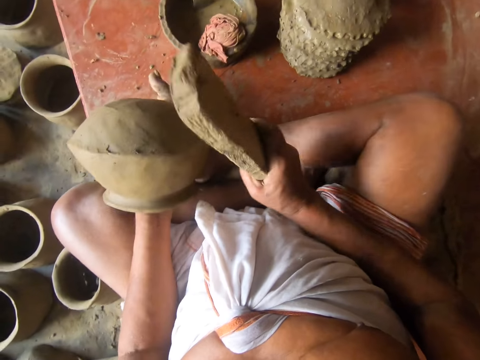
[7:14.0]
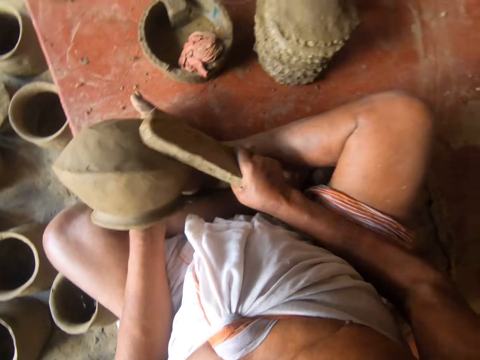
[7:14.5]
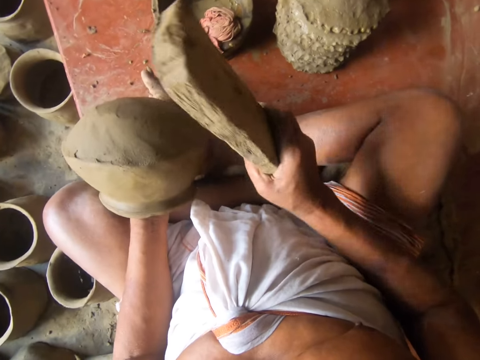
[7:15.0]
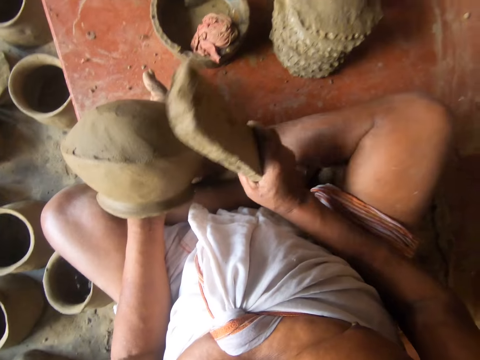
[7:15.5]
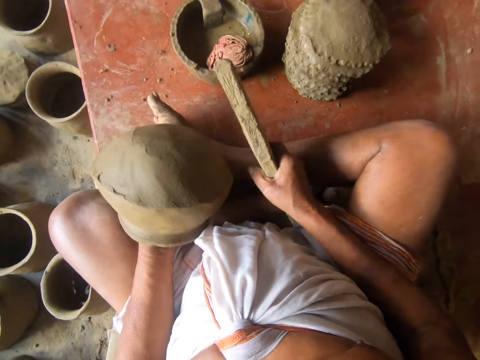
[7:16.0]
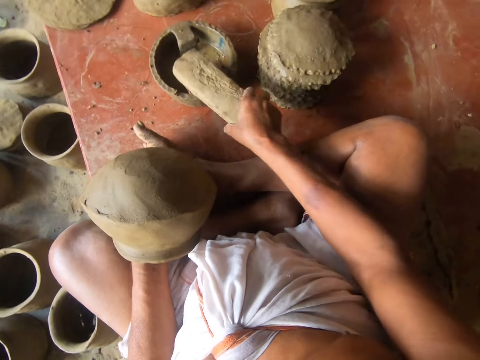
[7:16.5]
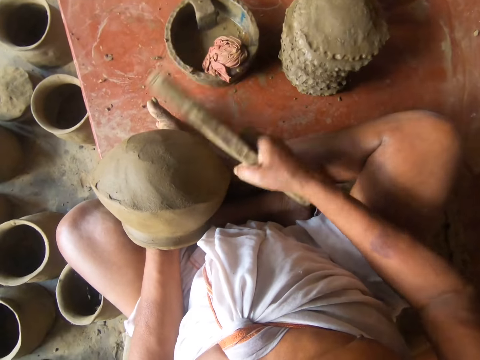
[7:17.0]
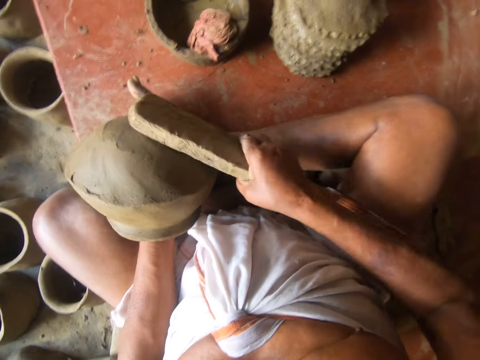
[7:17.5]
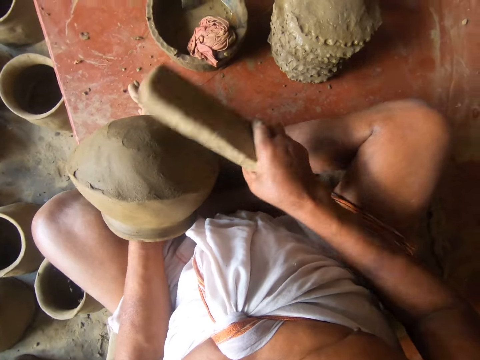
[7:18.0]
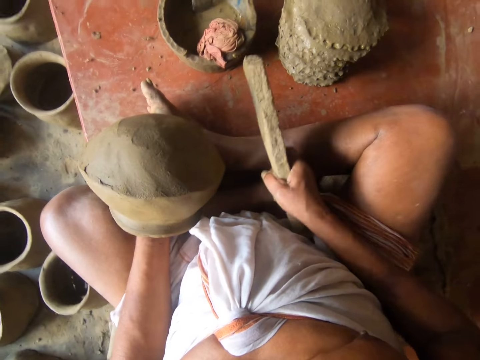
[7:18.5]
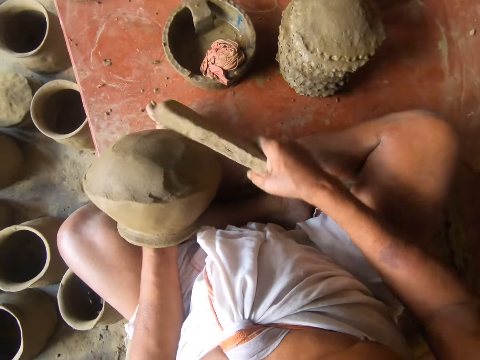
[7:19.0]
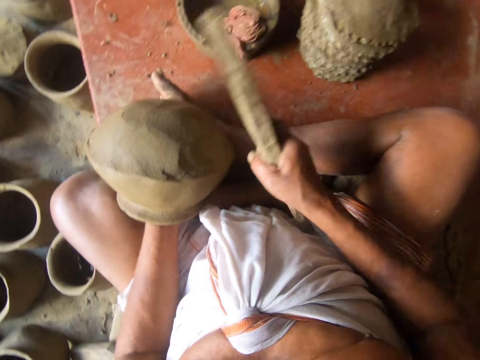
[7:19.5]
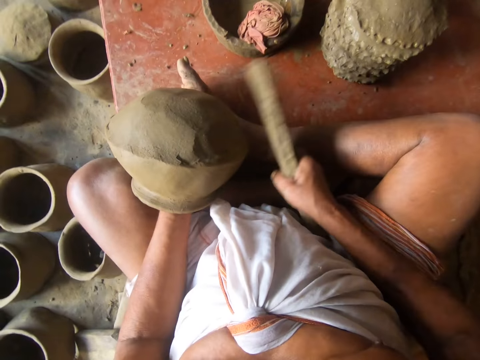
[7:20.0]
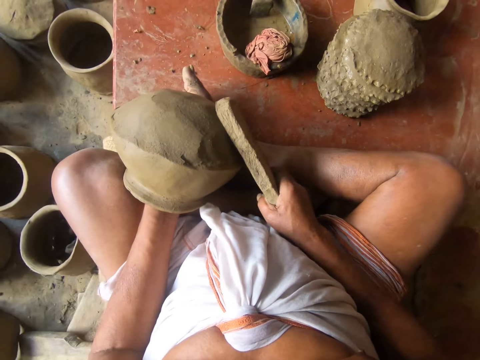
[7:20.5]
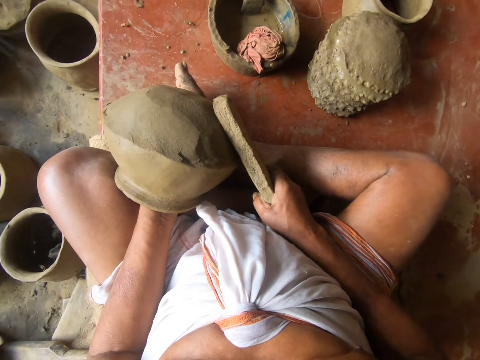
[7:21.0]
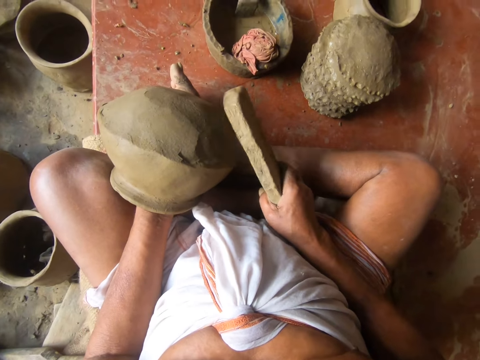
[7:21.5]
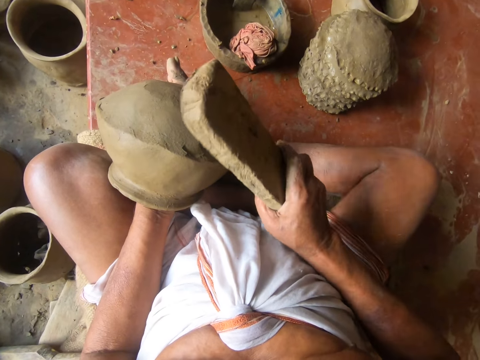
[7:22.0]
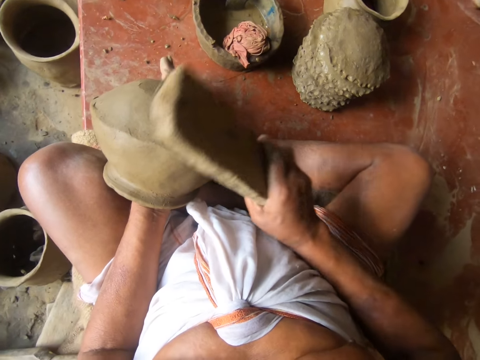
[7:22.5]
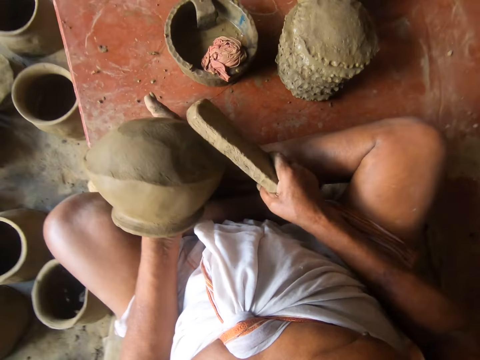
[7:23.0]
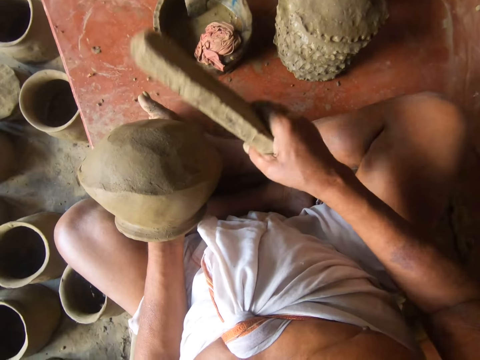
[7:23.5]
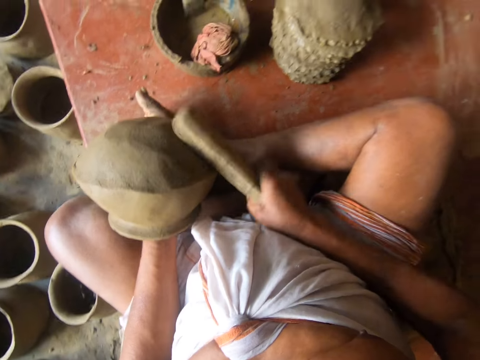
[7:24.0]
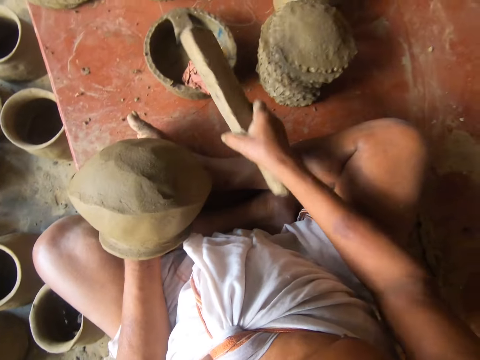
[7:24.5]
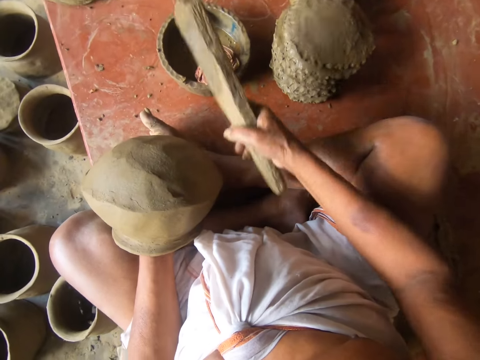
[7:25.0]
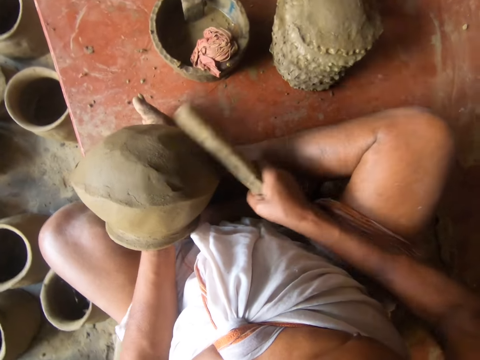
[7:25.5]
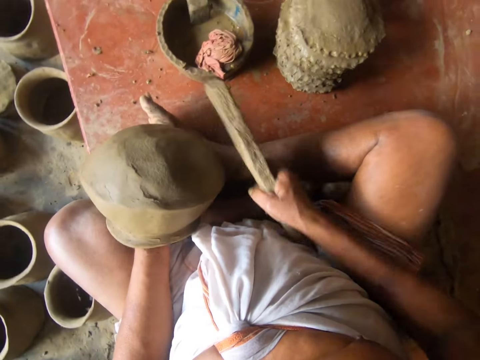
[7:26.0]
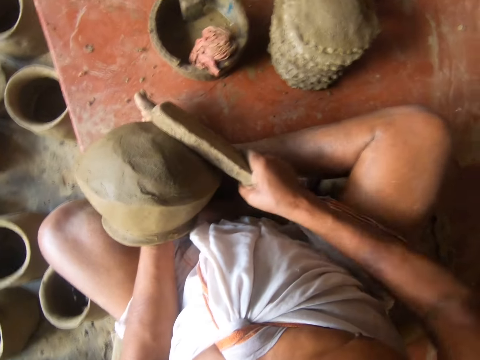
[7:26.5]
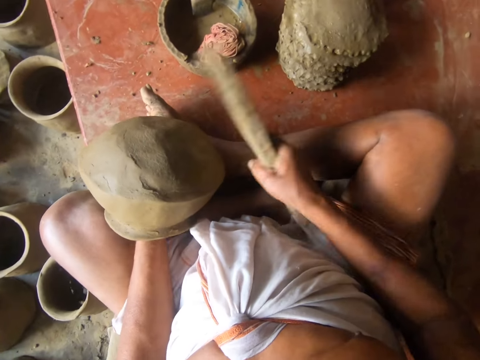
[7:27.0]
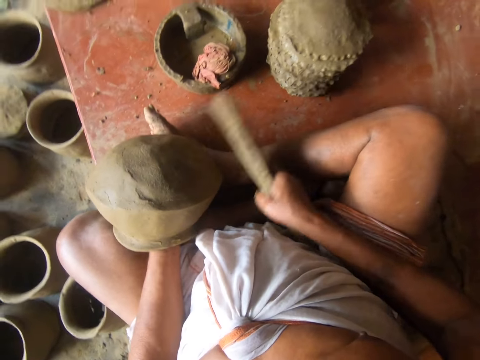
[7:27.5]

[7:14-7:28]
The camera wearer places the wood on the wet piece of cloth. They dip a mortar in a bowl. They hit the mold with the mortar. They mold the clay piece with the wood. They dip the mortar in the bowl. They place the wood on the wet piece of cloth. They mold the clay piece with the wood. They hit the mold with the mortar.

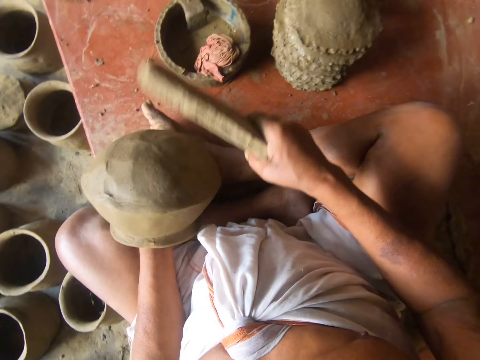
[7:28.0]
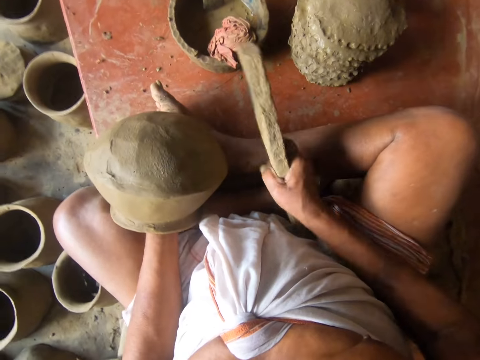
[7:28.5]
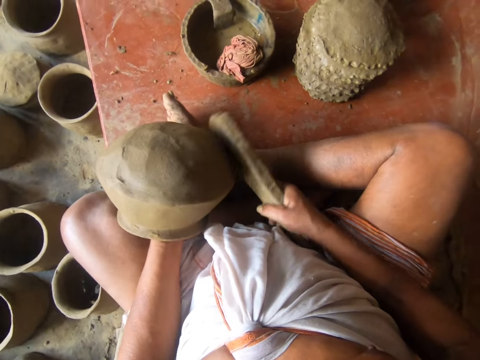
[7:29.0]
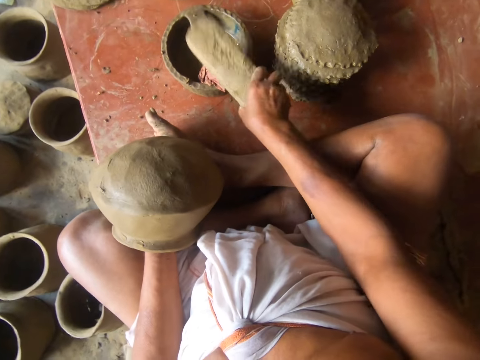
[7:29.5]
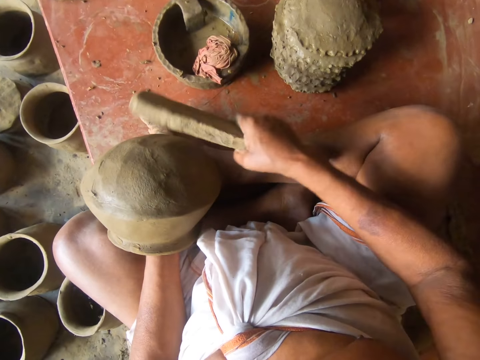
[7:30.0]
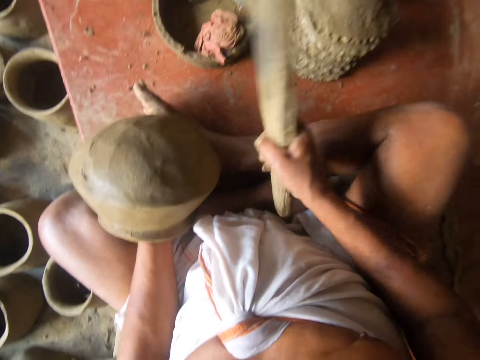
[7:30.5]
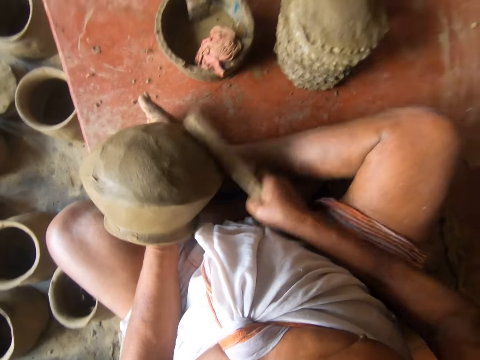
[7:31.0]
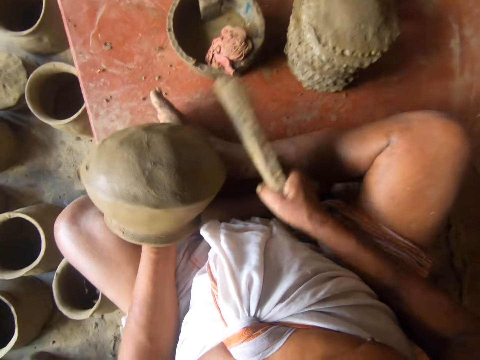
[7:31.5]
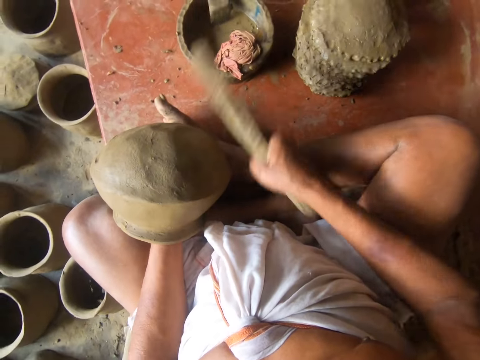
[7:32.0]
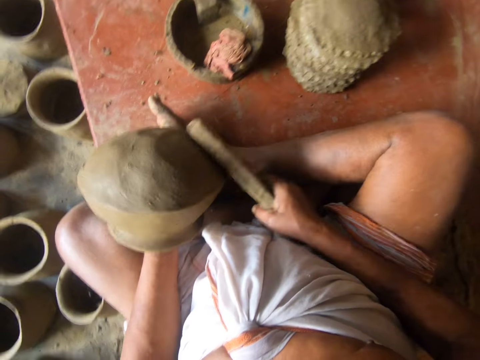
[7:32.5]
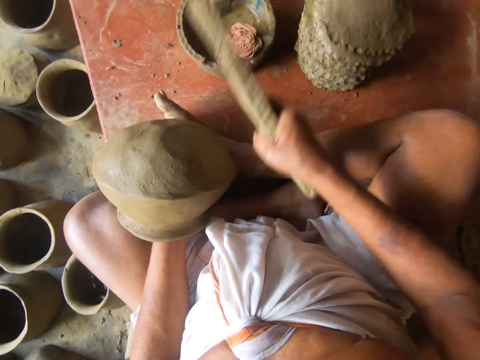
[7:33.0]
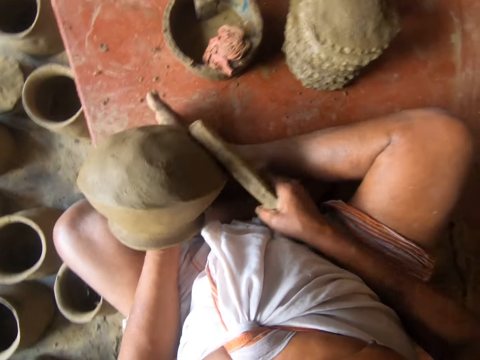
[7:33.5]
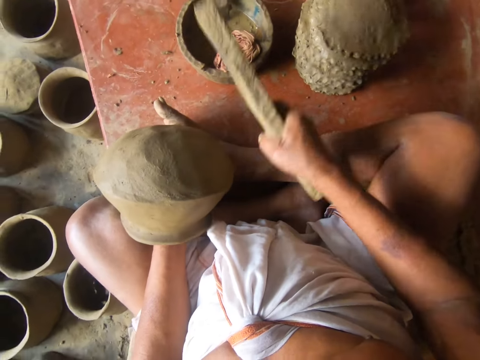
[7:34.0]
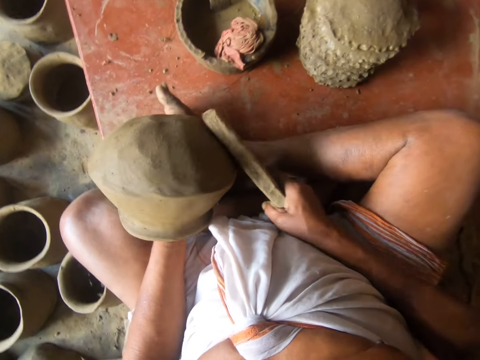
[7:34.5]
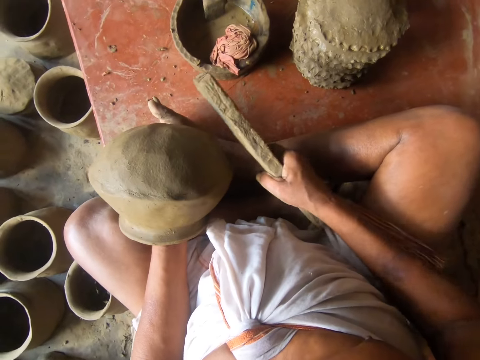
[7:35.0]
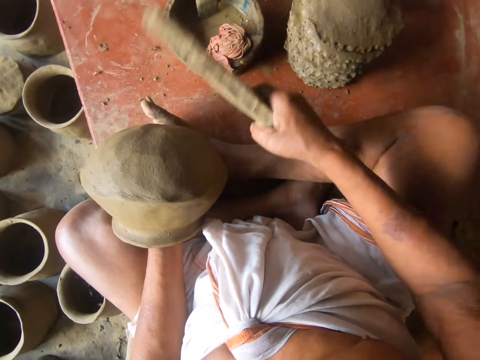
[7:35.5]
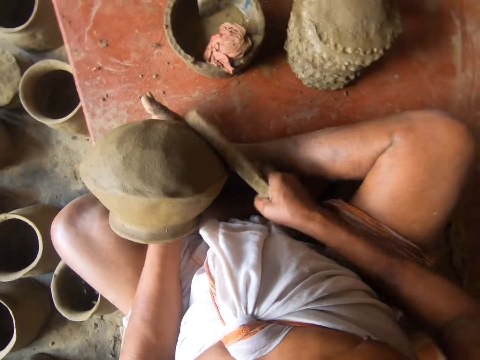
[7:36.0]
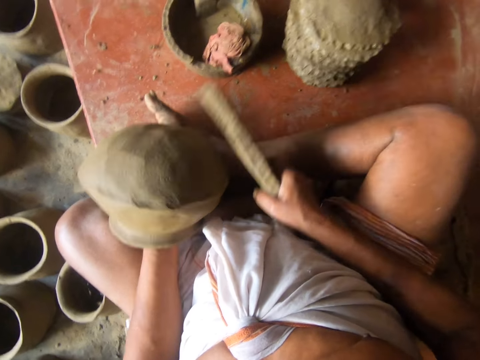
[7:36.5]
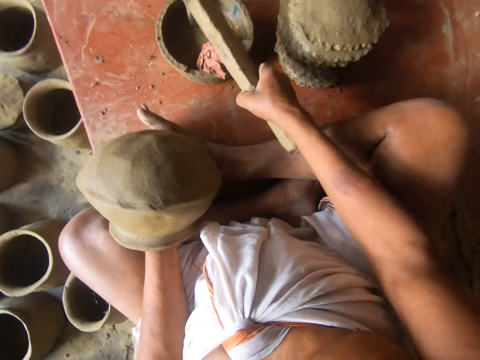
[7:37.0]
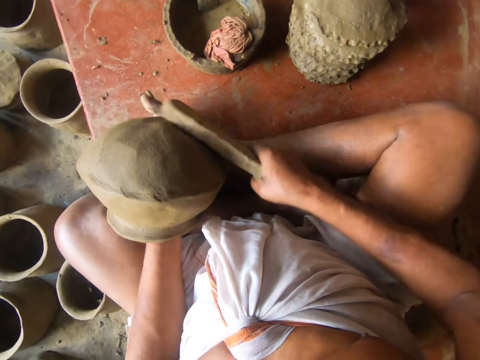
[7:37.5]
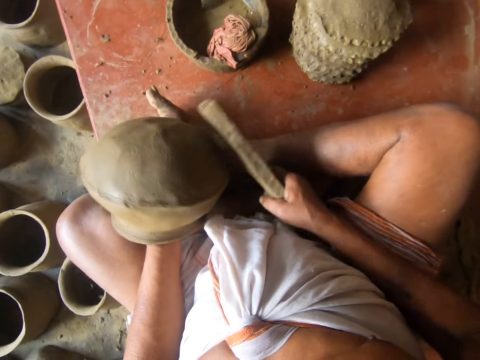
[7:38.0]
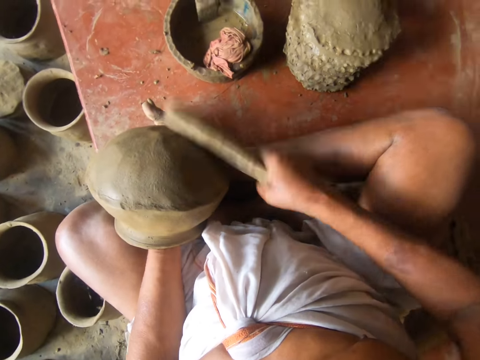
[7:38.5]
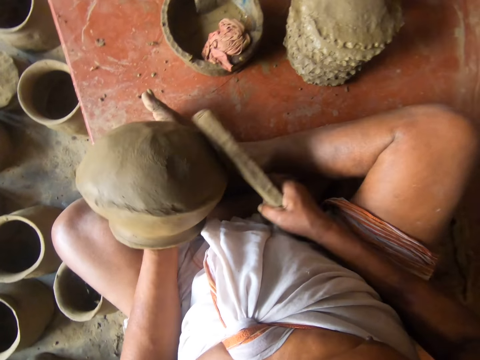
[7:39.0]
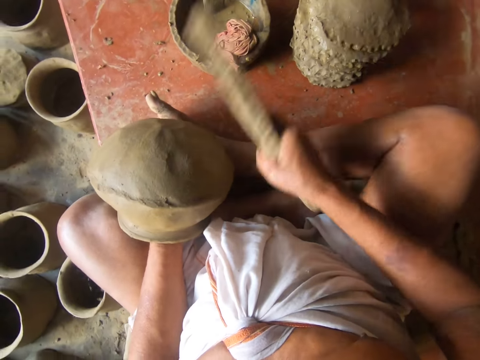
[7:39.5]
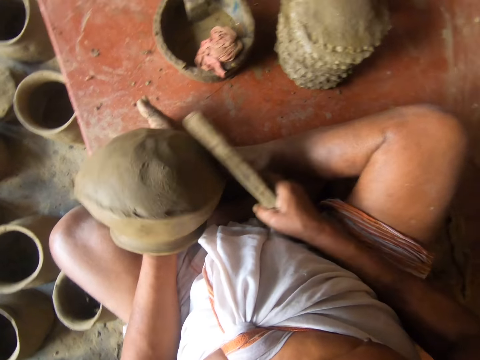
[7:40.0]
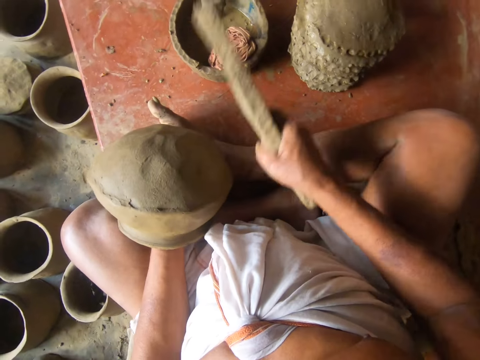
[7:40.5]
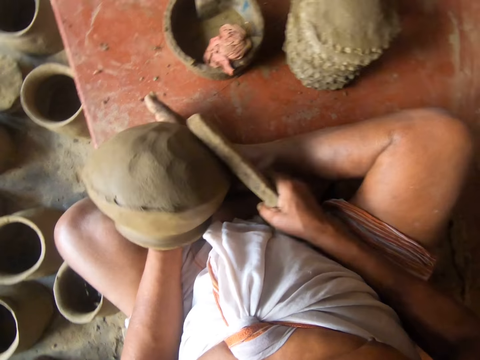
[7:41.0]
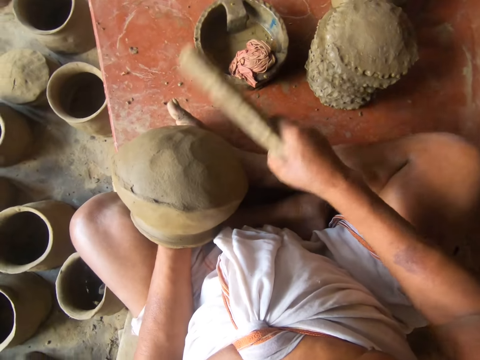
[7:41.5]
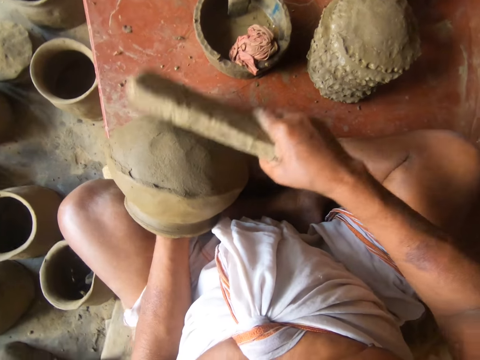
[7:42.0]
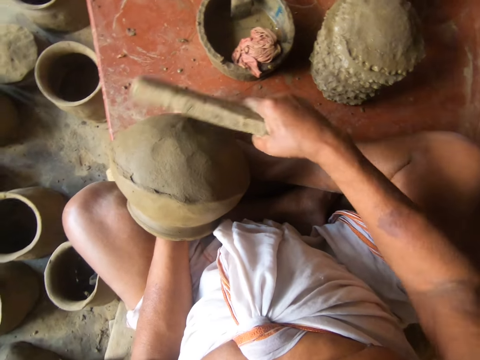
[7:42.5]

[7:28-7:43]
The camera wearer dips a mortar in a bowl. They place the wood on the wet piece of cloth. They hit the mold with the mortar. They mold the clay piece with the wood. They dip the mortar in the bowl. They place the wood on the wet piece of cloth. They mold the clay piece with the wood. They hit the mold with the mortar.
